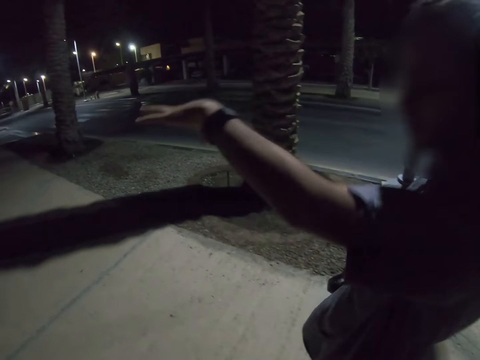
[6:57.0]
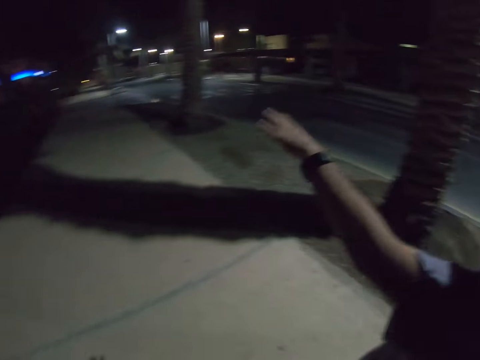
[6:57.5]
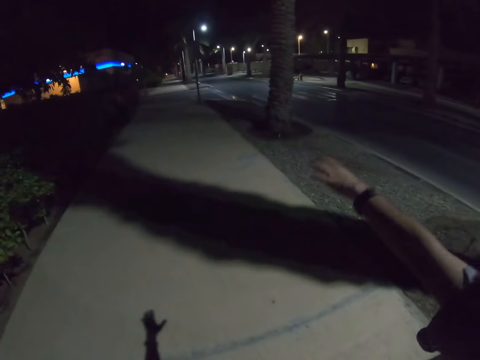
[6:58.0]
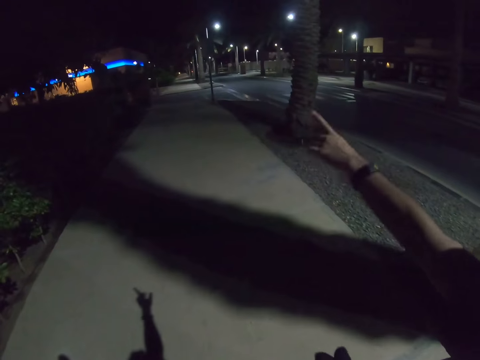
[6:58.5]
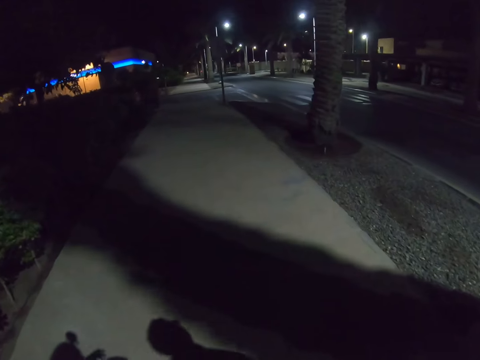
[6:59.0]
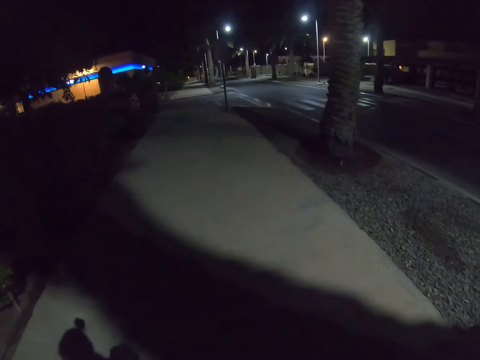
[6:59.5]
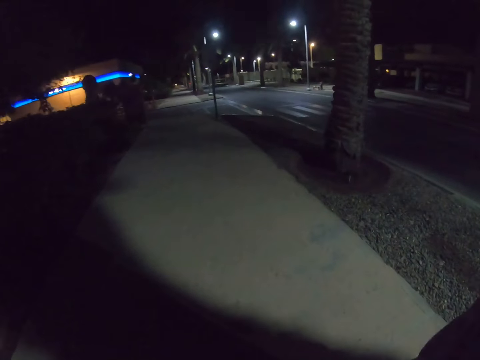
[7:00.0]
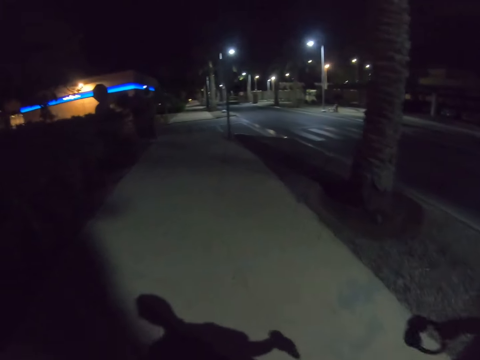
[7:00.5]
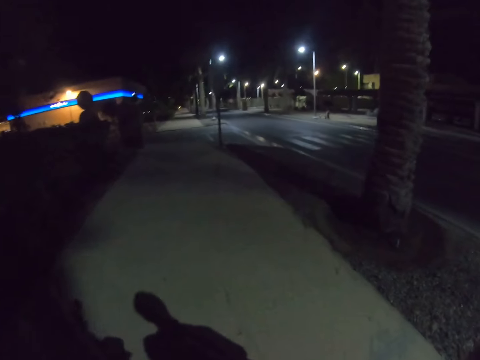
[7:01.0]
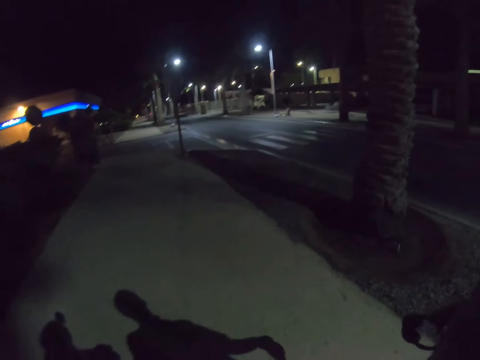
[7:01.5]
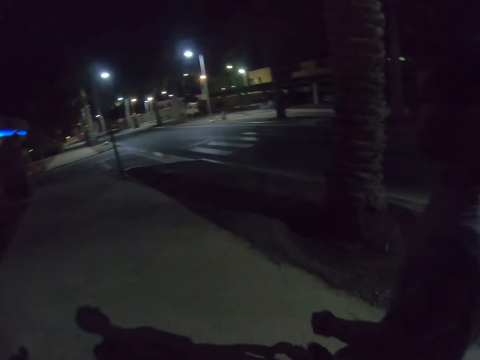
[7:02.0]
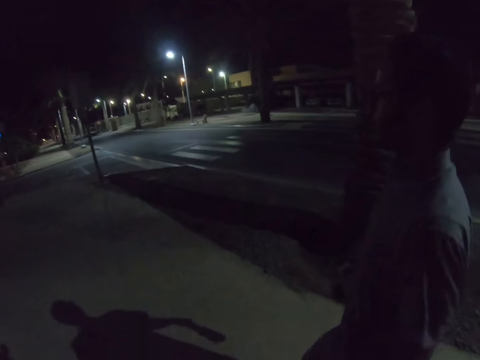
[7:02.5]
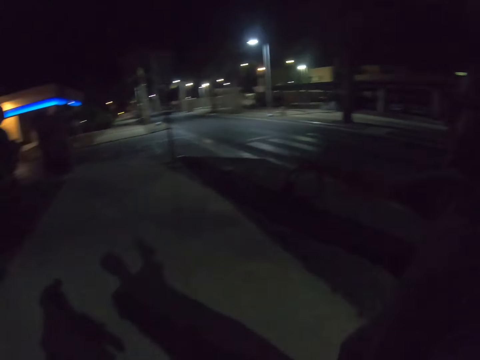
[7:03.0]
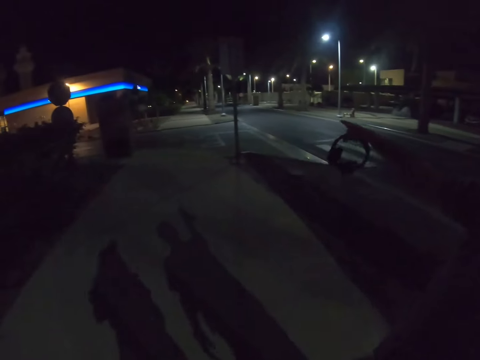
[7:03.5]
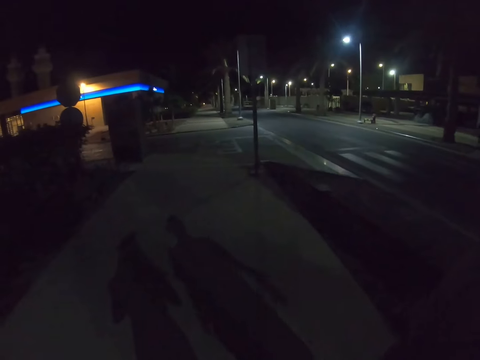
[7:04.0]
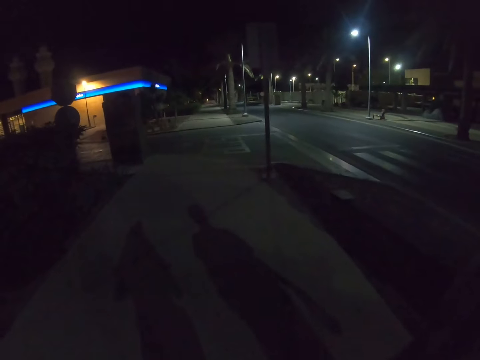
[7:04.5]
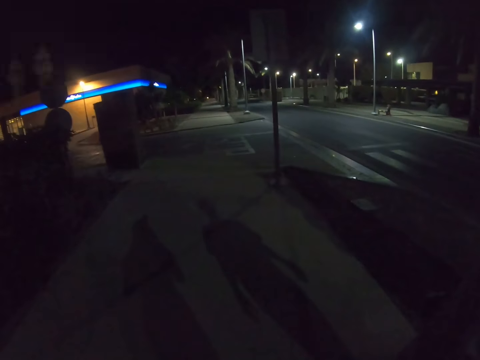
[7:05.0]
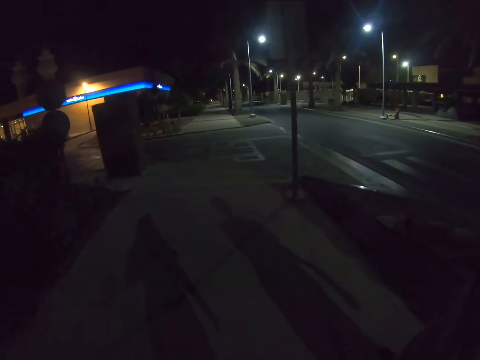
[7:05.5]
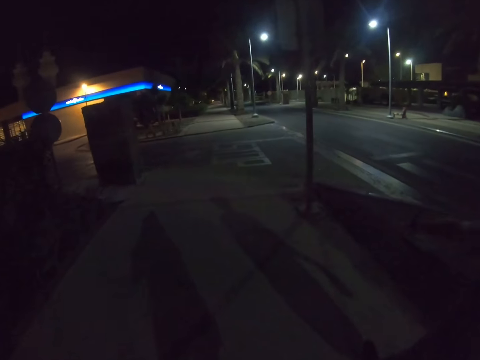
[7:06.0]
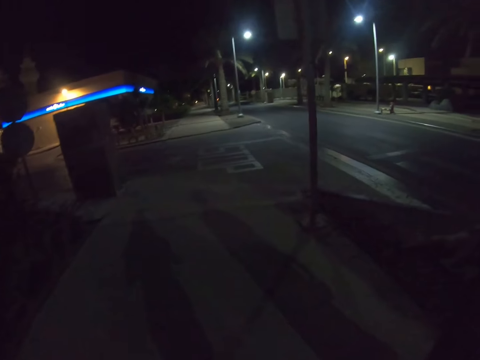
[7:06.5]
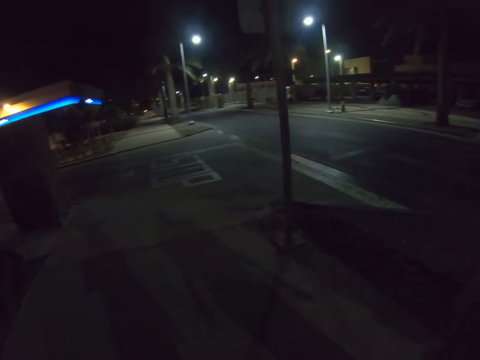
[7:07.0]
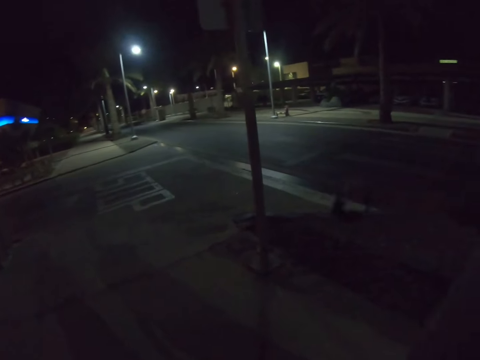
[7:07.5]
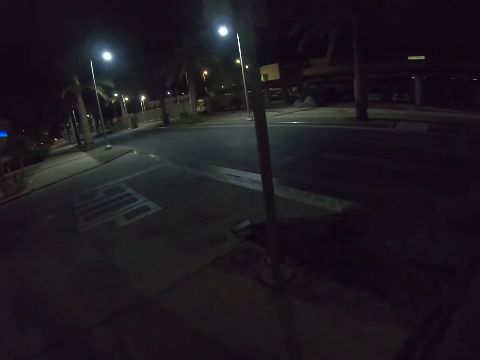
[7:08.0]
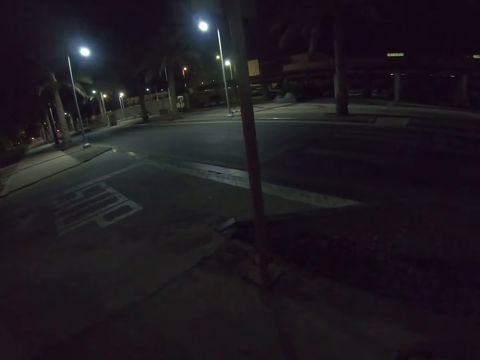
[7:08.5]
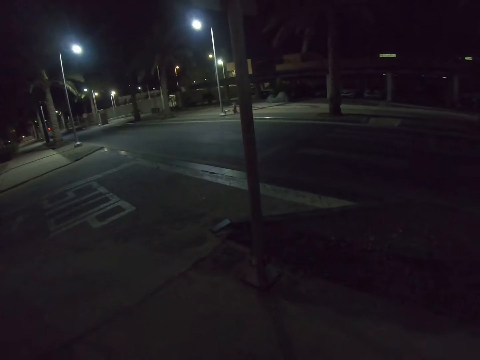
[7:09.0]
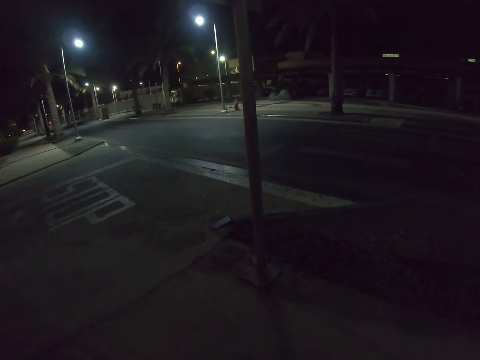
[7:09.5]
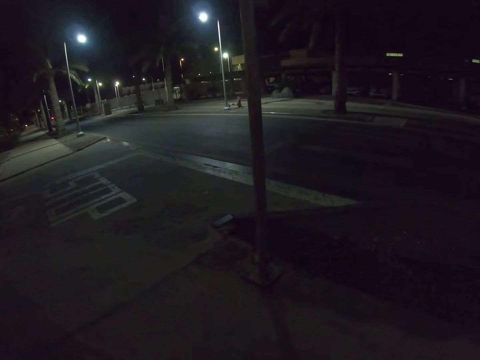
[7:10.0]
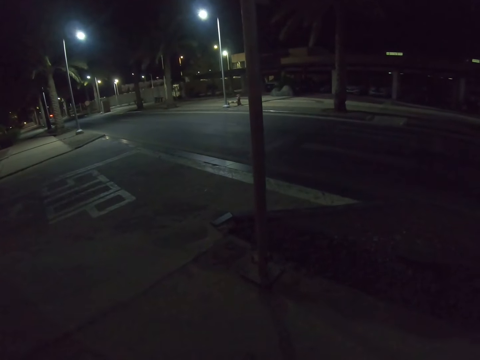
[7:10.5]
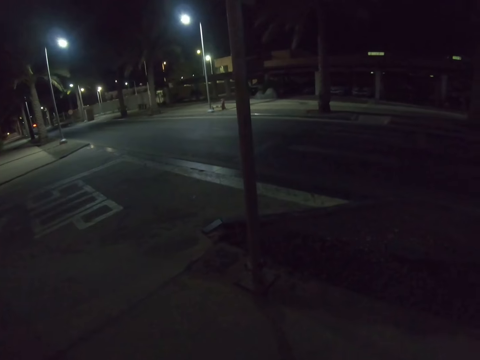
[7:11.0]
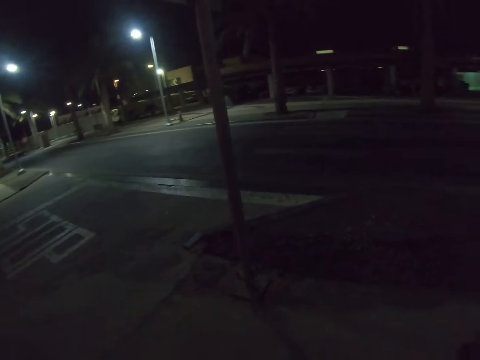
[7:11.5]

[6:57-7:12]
A man lifts his right hand. He lifts his right hand repeatedly. The camera wearer talks with the man on the road. They stop with the man on the road. They stand.

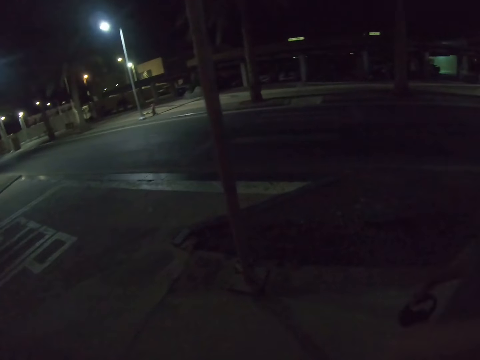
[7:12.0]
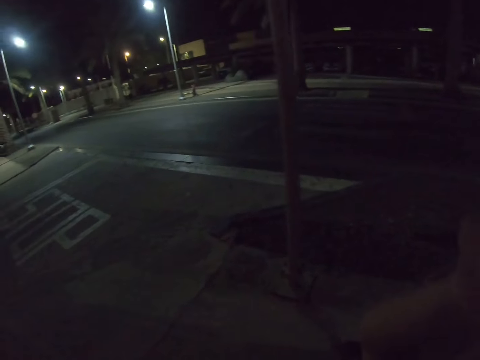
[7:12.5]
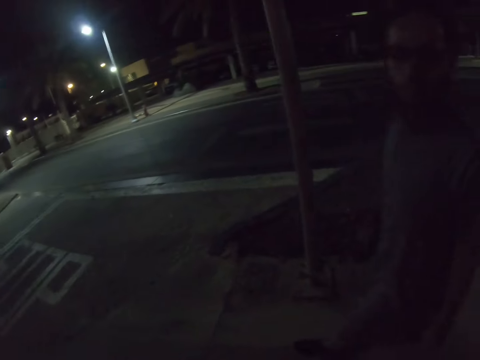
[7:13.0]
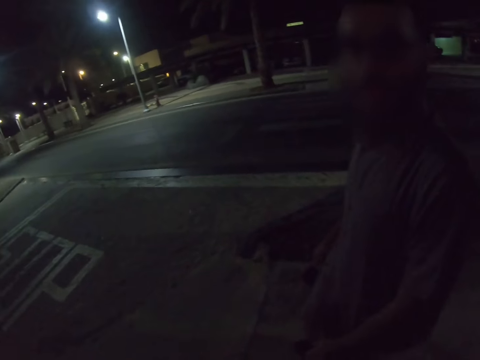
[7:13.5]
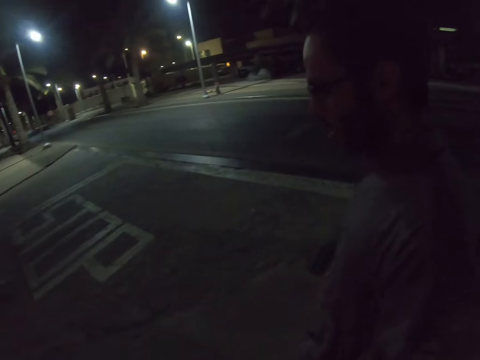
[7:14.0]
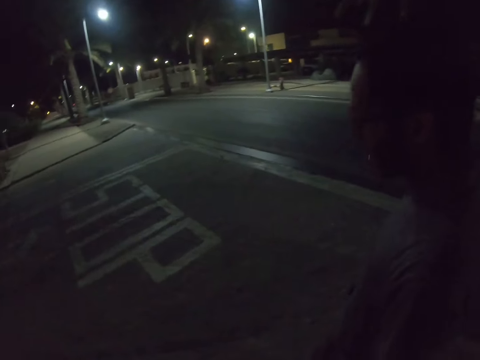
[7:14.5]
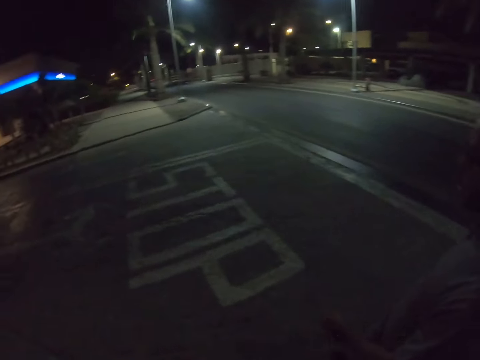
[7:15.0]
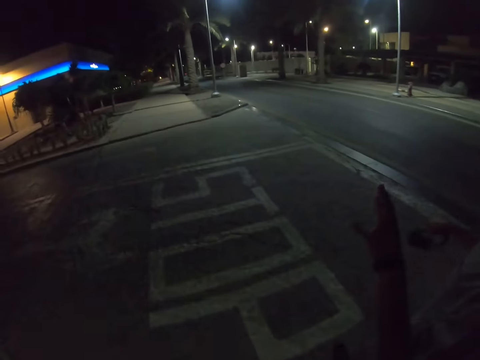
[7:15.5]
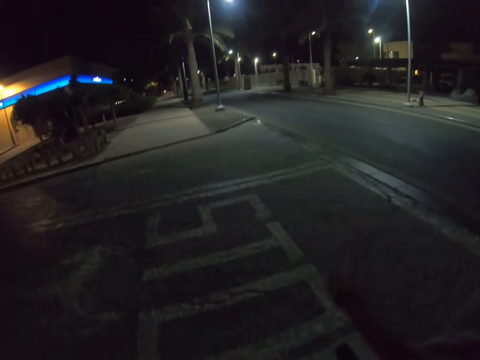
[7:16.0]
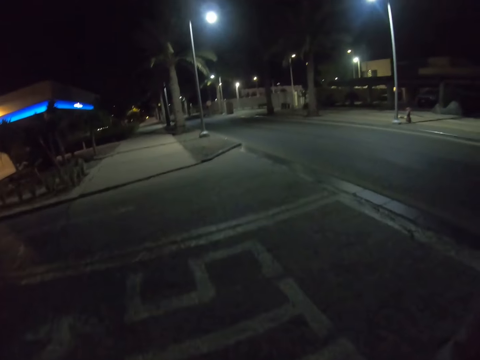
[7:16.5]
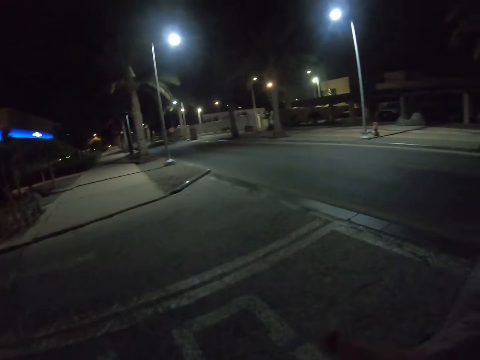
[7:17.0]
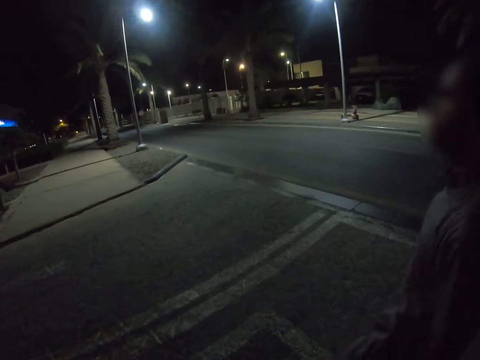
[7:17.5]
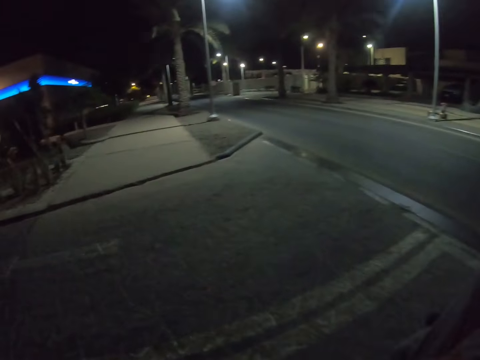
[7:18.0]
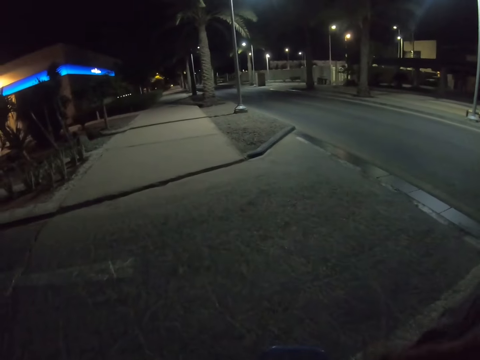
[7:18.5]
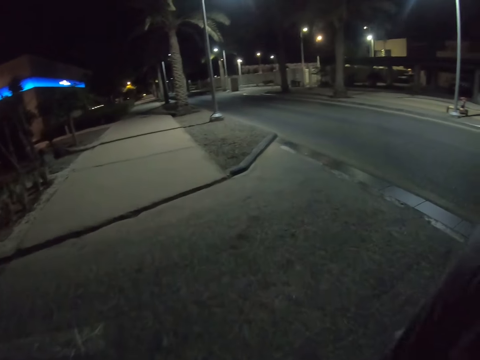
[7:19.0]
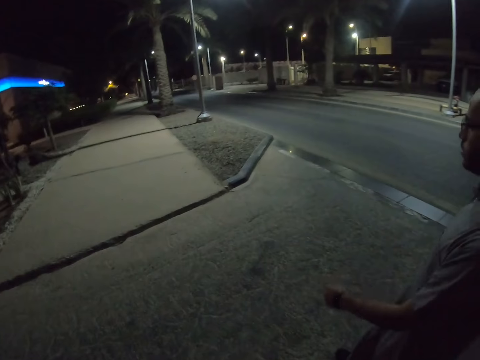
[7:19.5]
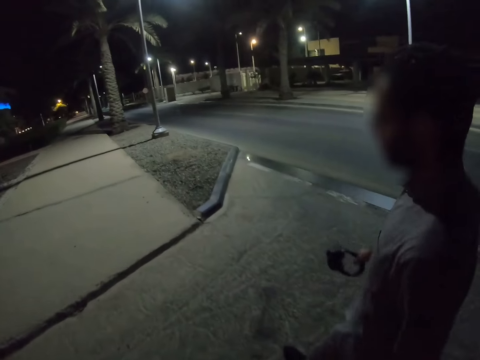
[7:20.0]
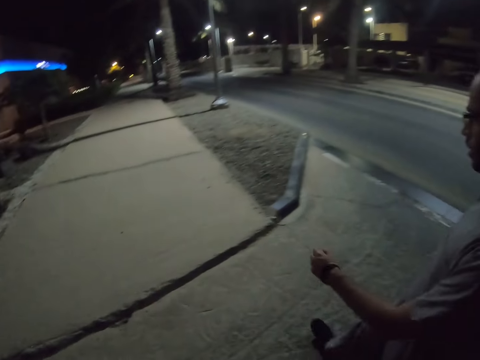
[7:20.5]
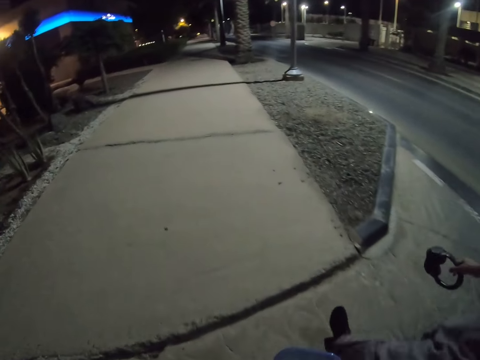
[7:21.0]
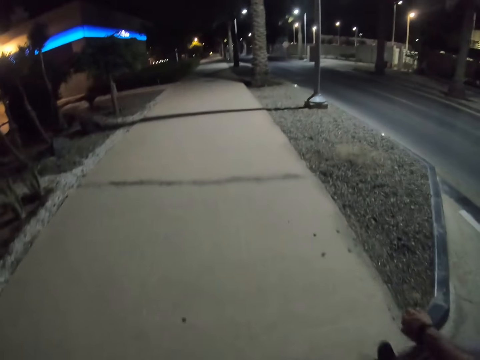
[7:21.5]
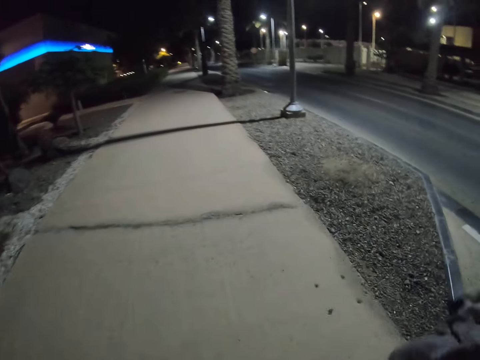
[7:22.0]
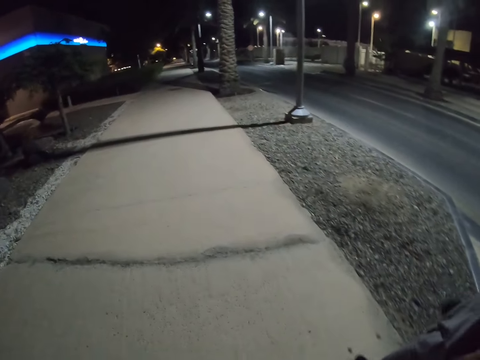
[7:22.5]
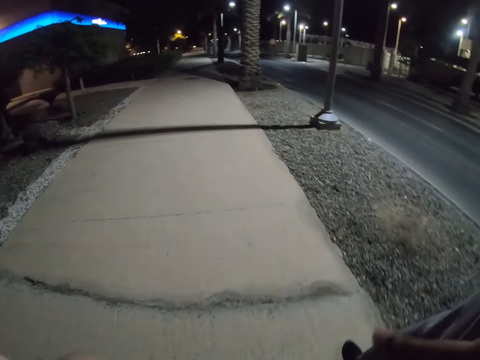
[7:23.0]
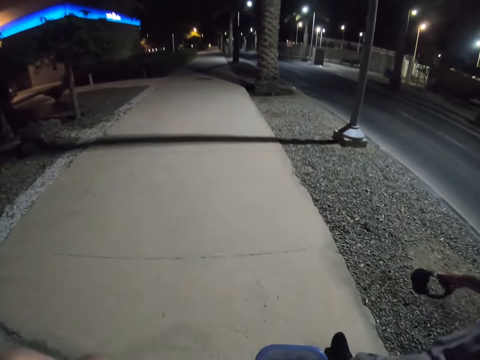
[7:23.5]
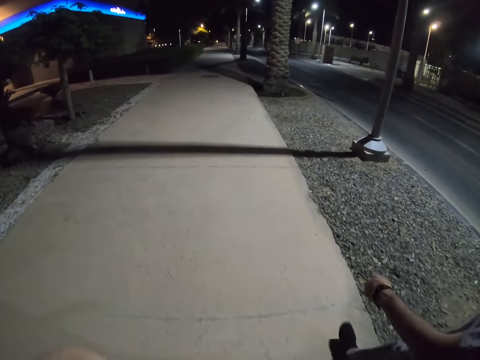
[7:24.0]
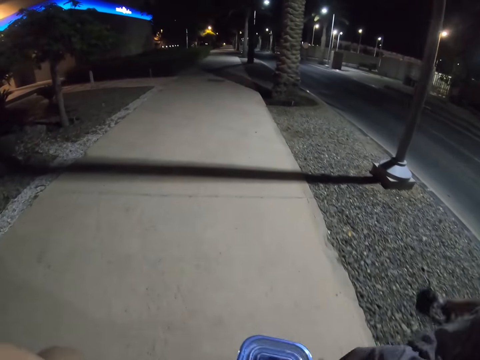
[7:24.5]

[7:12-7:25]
The camera wearer lifts the right hand. They talk with a man on the road. They walk with the man on the road. They cross the road. The man crosses the road.
